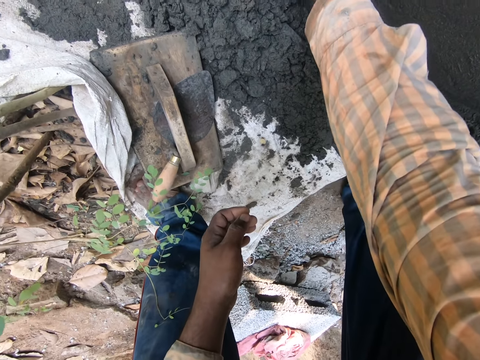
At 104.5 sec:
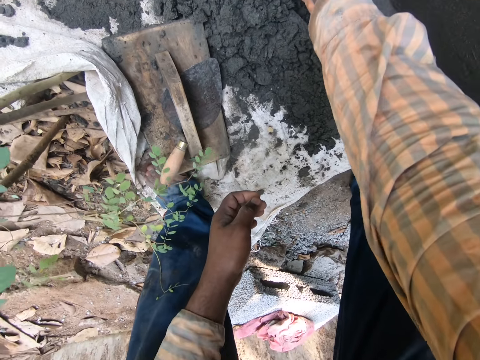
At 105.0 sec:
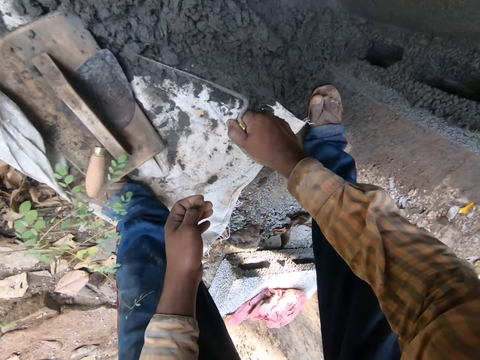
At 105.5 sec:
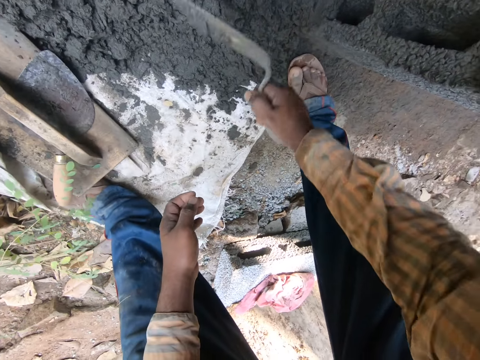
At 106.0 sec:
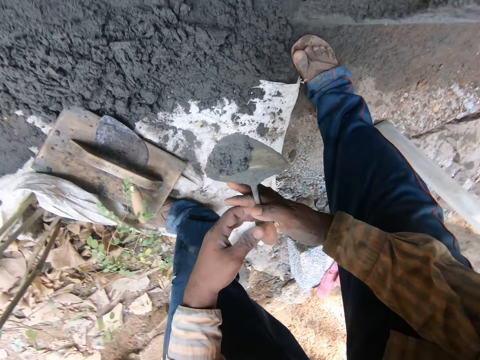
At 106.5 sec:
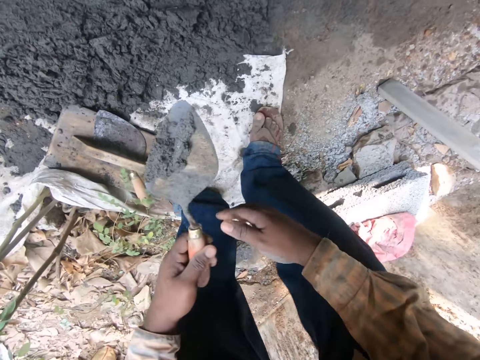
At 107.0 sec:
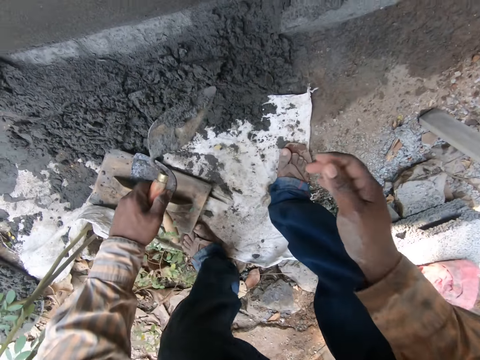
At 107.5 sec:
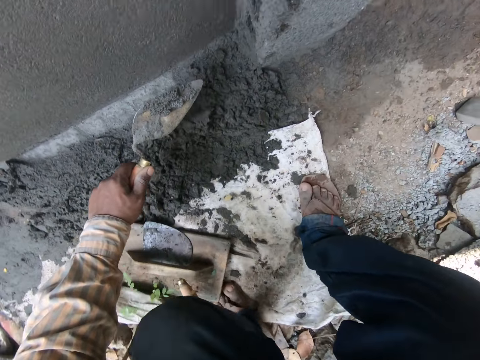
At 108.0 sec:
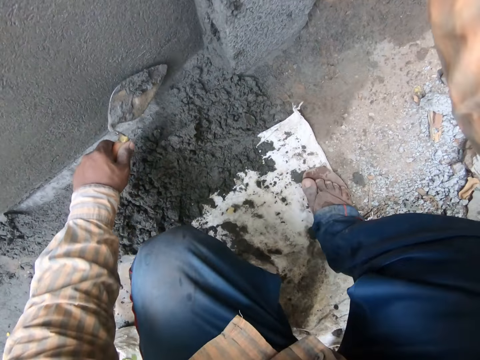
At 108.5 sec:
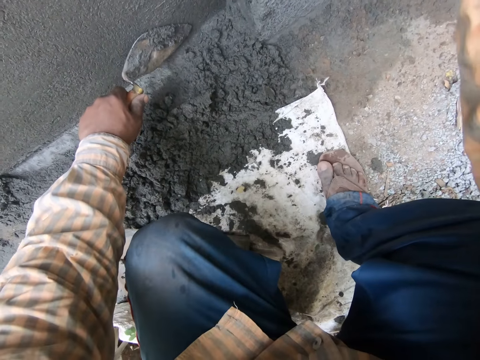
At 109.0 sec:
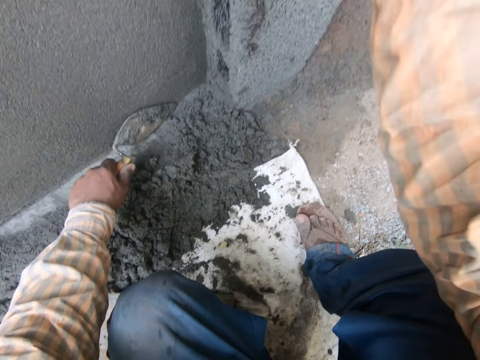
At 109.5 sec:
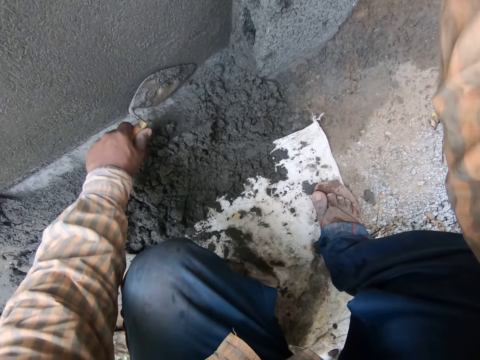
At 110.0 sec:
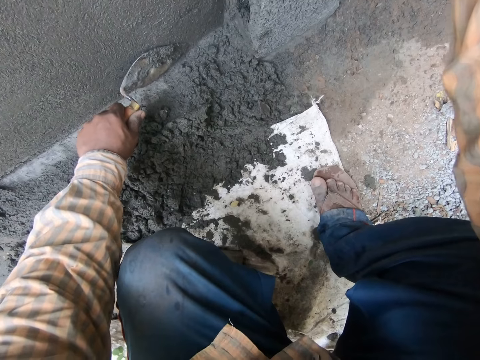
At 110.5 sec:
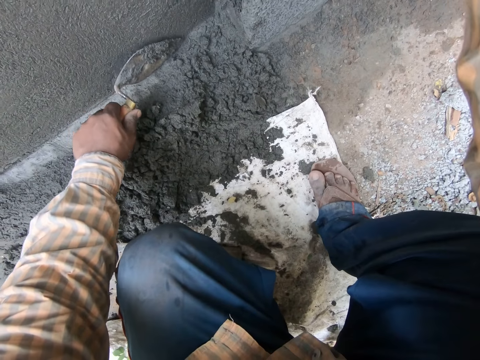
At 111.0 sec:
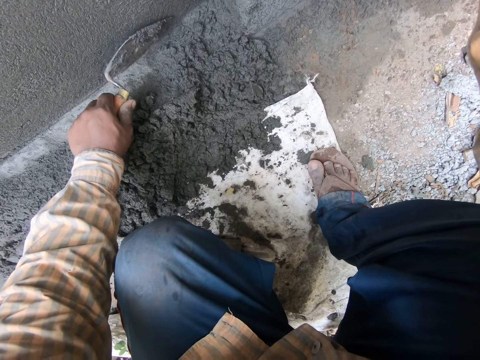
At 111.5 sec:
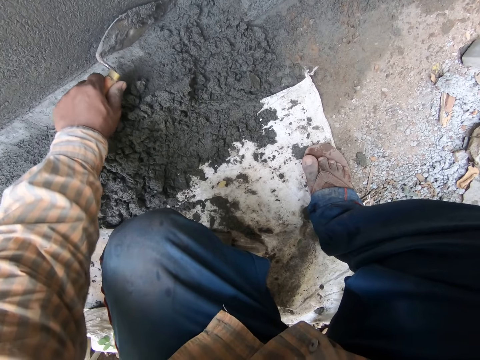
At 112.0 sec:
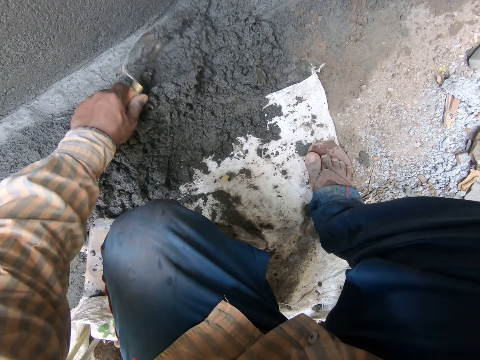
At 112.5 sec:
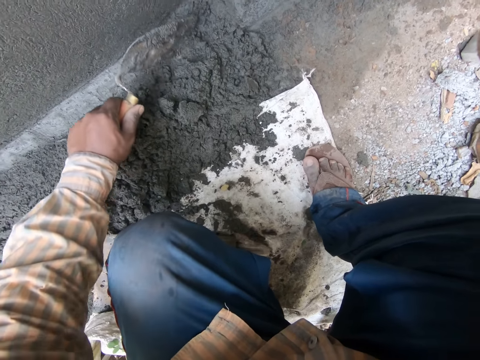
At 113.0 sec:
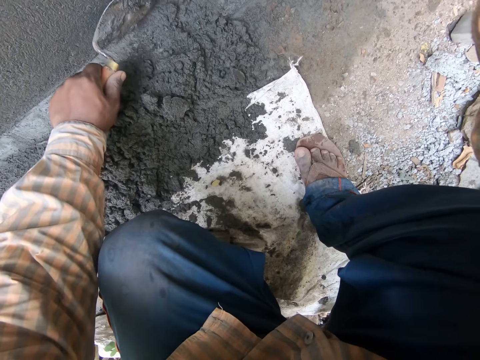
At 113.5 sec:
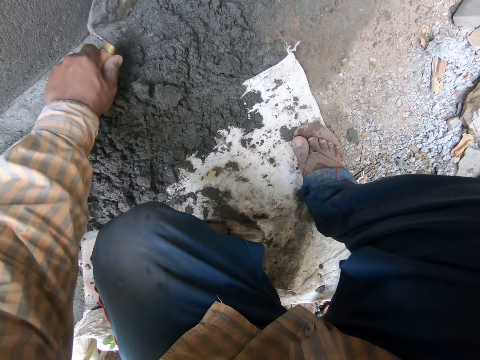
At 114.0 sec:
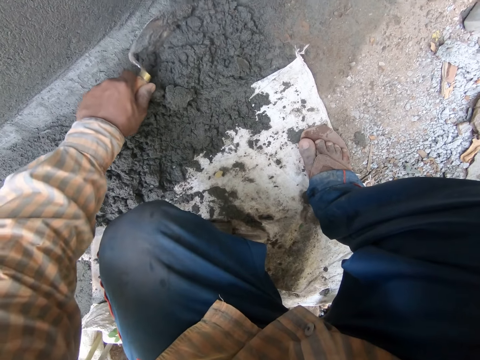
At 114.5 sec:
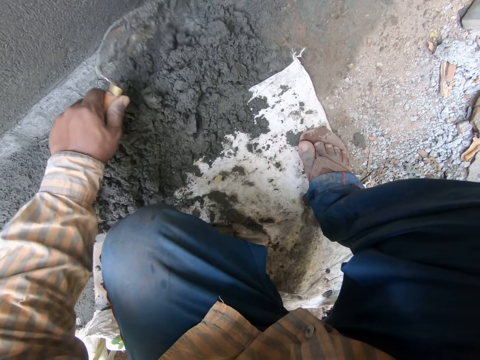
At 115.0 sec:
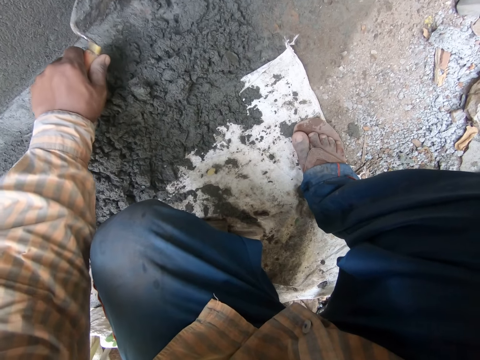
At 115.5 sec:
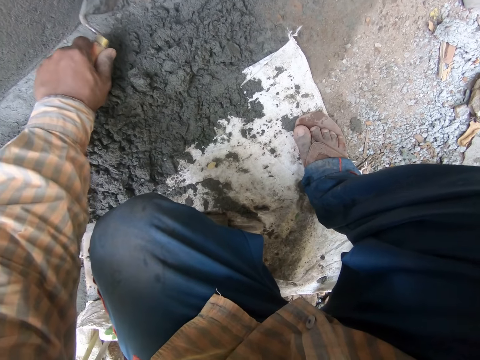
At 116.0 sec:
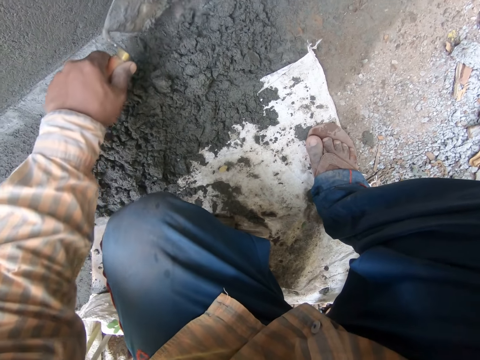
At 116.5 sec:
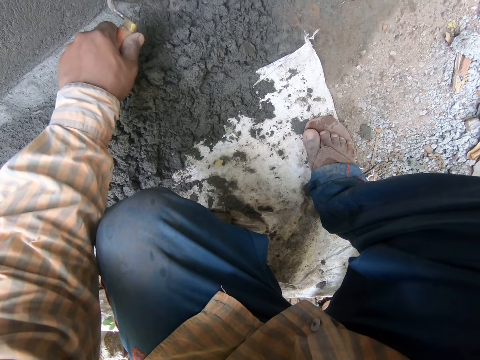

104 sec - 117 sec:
The camera wearer passes the hand trowel in his right hand to his left hand. He scrapes some mortar from the floor with the hand trowel in his left hand.

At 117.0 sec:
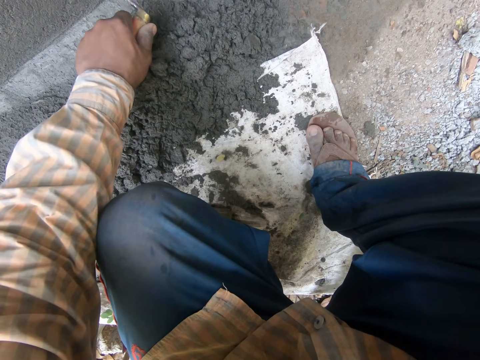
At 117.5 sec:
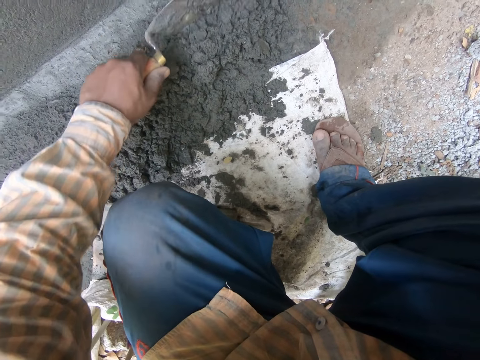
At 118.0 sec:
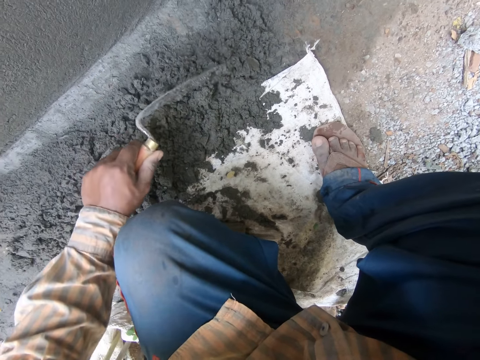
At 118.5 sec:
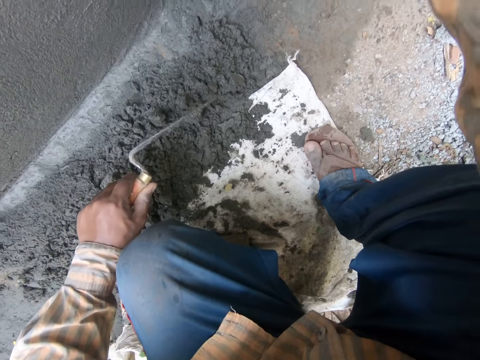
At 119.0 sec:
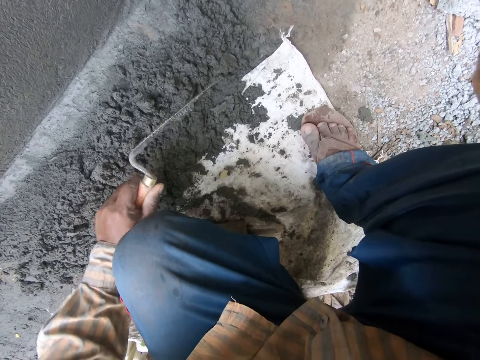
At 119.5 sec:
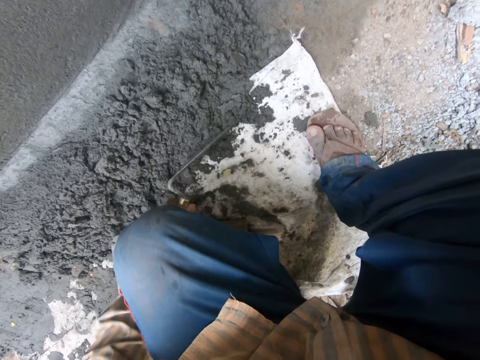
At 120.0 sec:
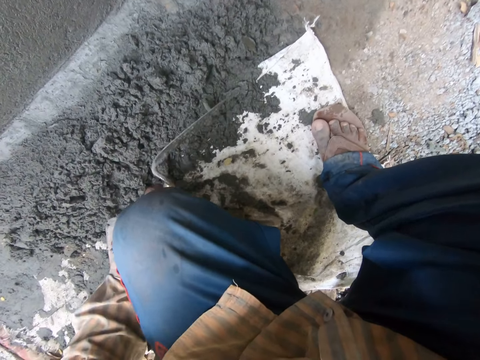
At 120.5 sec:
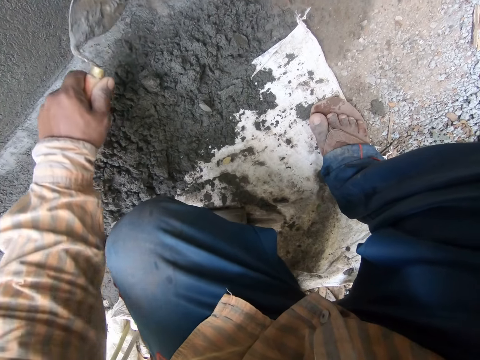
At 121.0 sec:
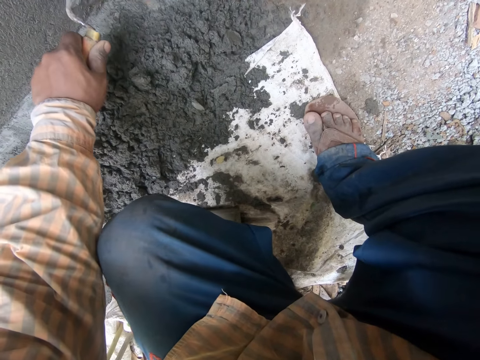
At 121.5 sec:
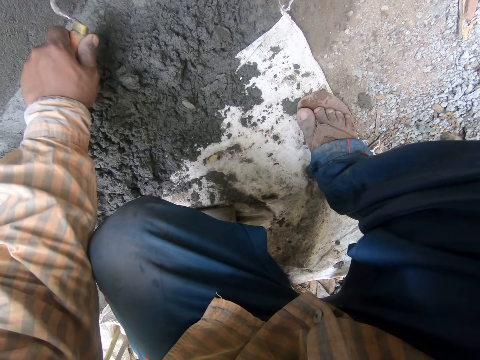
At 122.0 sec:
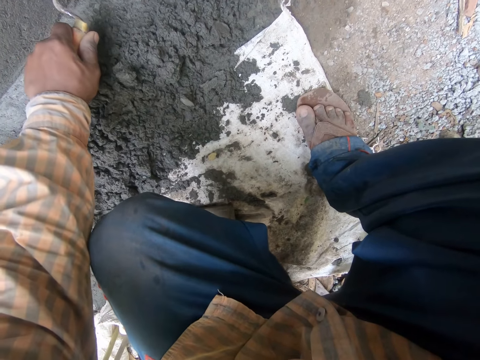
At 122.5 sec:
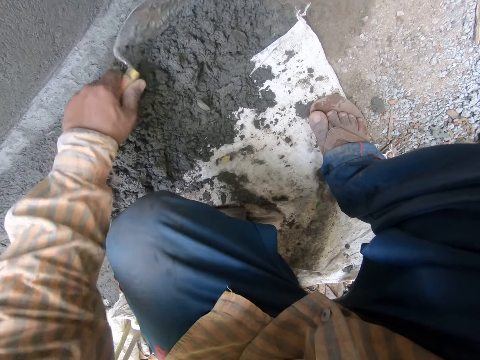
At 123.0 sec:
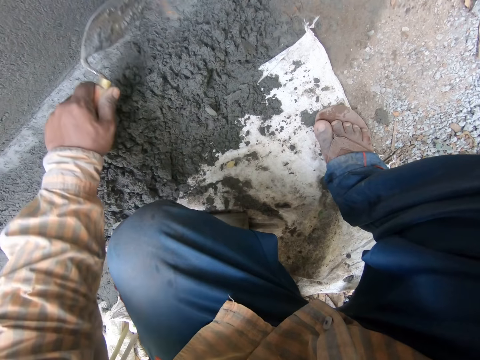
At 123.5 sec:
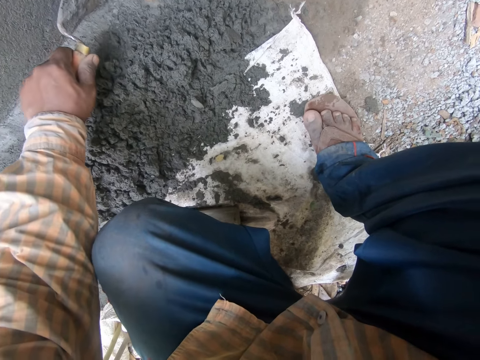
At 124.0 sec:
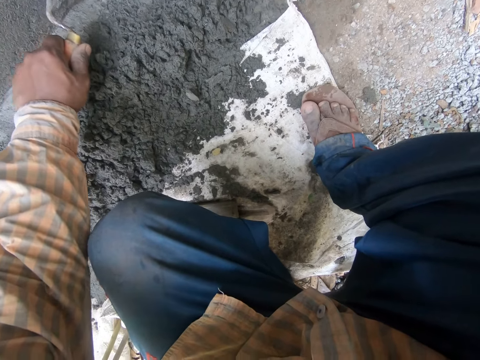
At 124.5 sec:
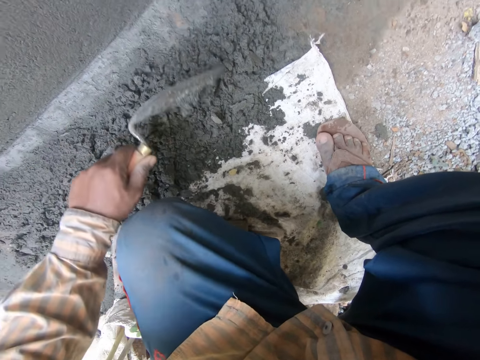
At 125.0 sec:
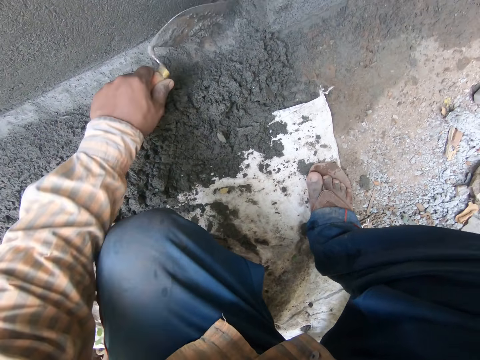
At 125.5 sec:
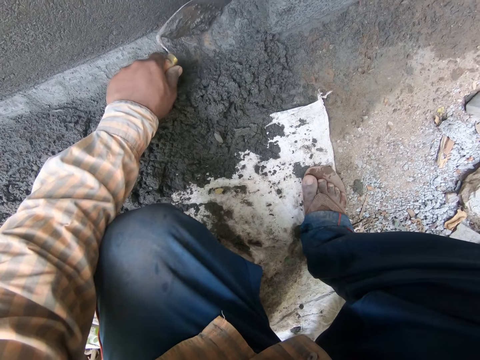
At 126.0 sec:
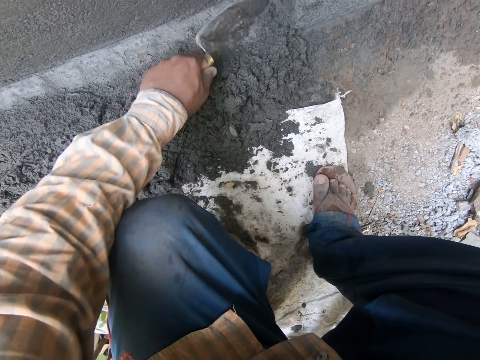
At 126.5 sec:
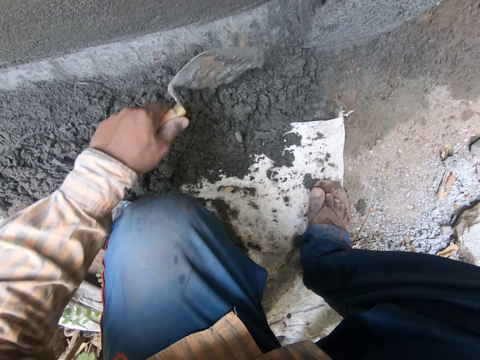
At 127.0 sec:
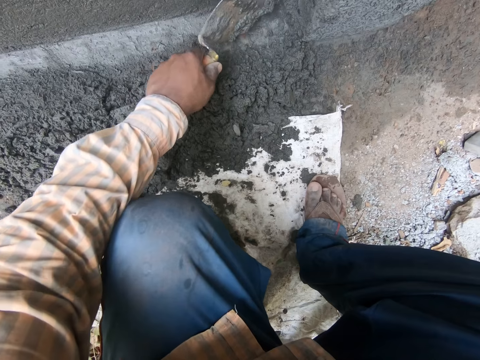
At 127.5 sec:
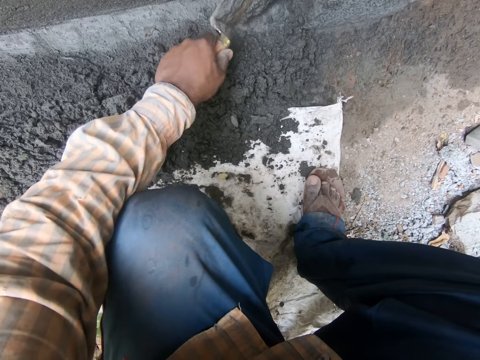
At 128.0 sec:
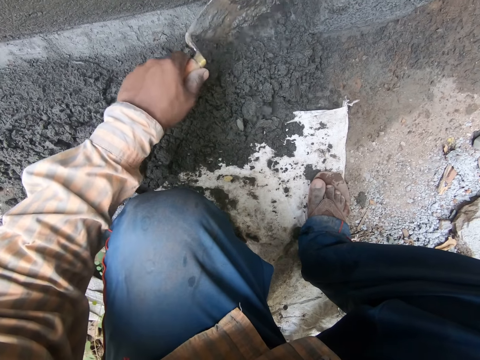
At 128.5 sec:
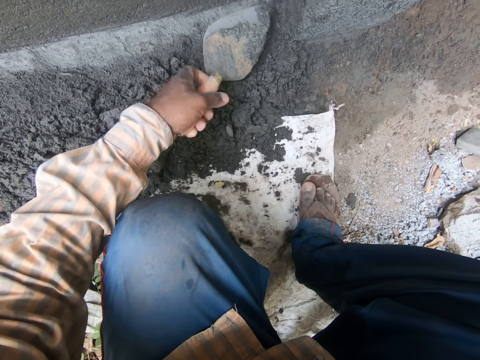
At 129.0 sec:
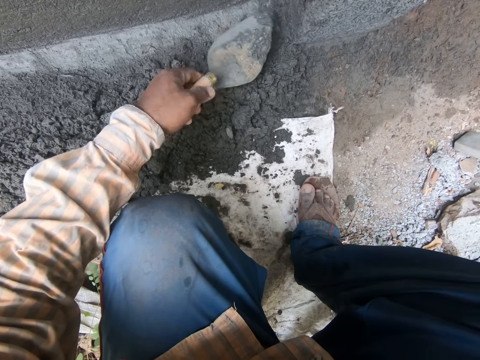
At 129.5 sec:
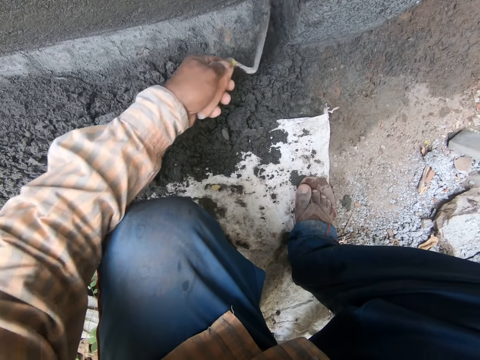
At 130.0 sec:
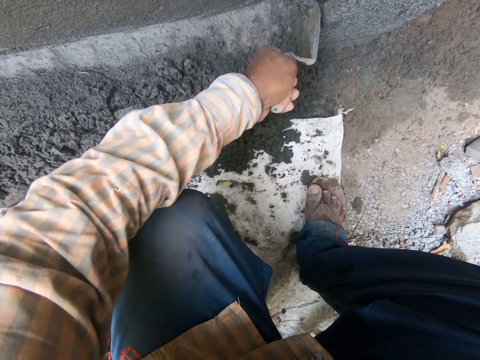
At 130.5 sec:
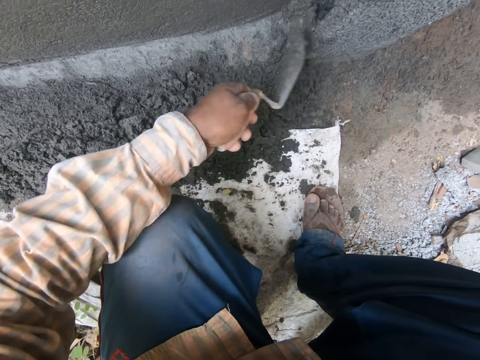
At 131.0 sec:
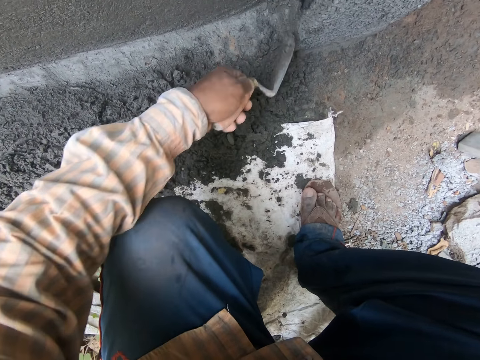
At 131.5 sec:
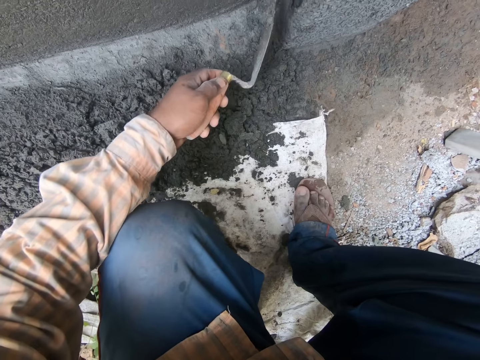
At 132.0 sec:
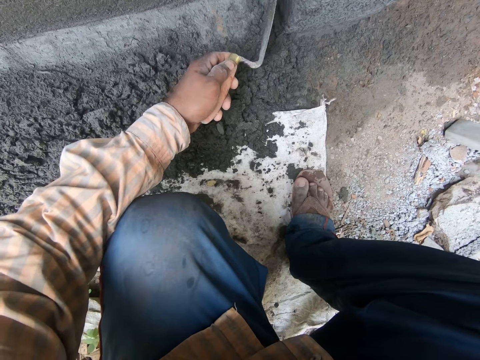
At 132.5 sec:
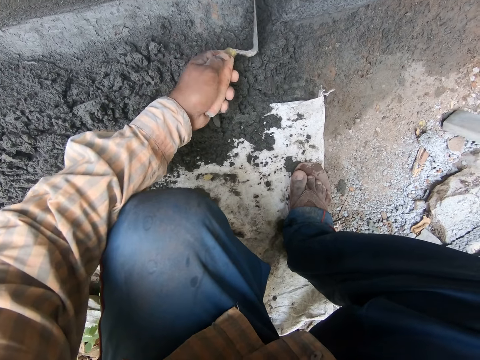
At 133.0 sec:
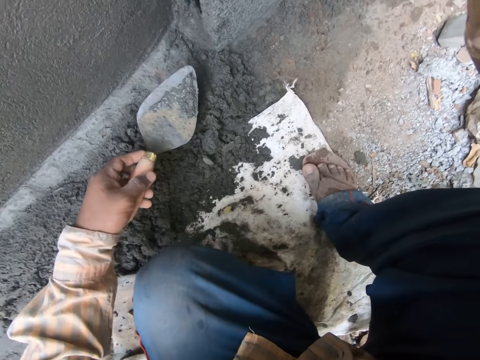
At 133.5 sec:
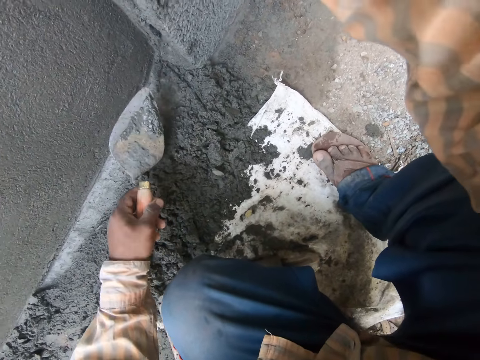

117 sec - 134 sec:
The camera wearer hits the hand trowel in his left hand on the sack on the floor. He scrapes the mortar on the wall with the hand trowel in his right hand.
